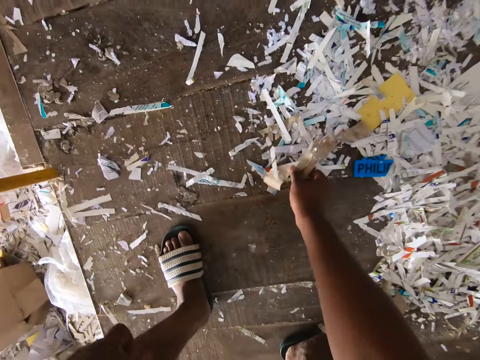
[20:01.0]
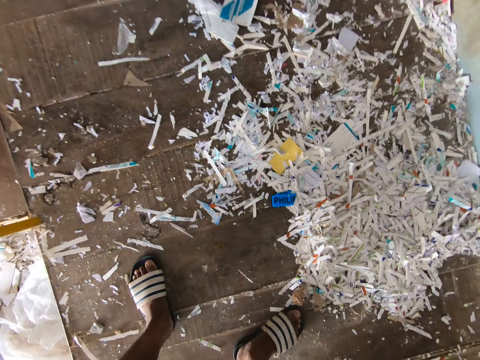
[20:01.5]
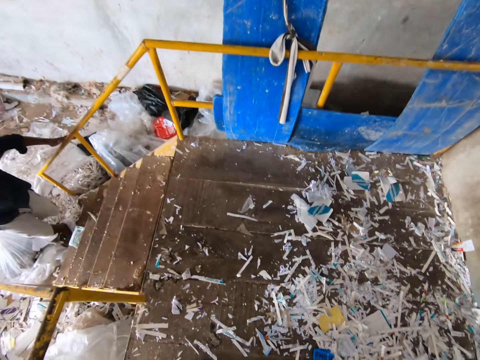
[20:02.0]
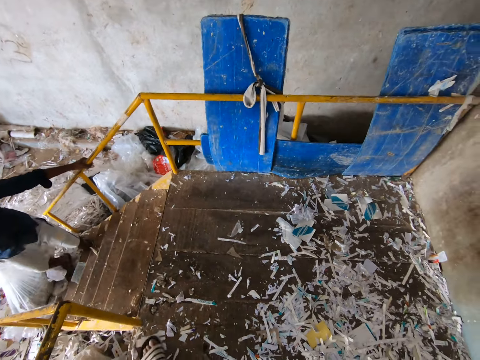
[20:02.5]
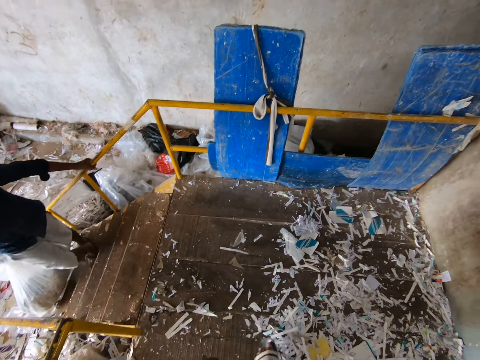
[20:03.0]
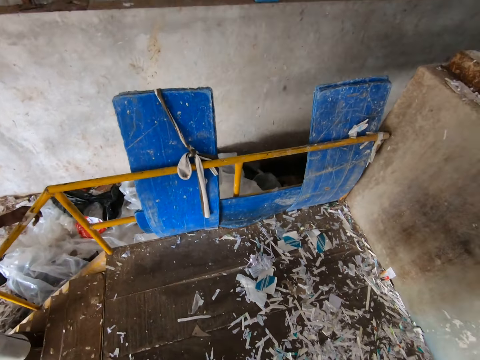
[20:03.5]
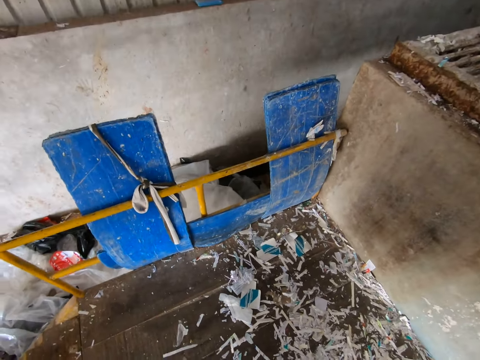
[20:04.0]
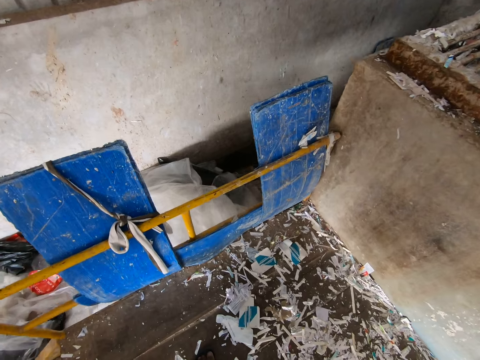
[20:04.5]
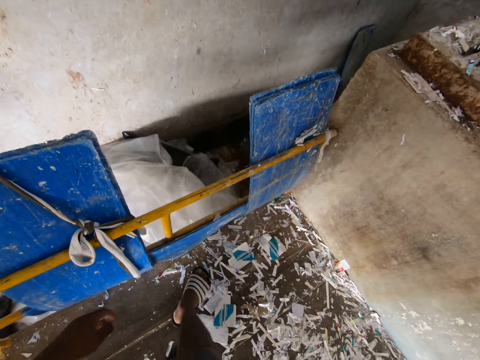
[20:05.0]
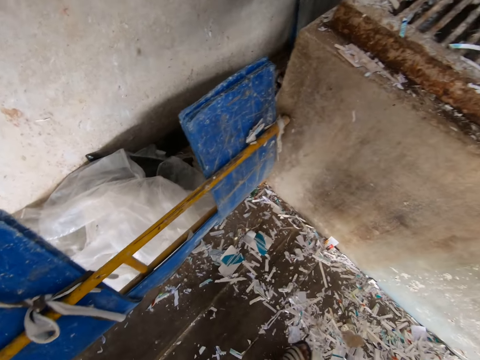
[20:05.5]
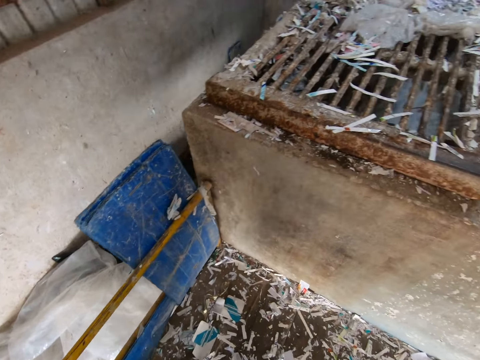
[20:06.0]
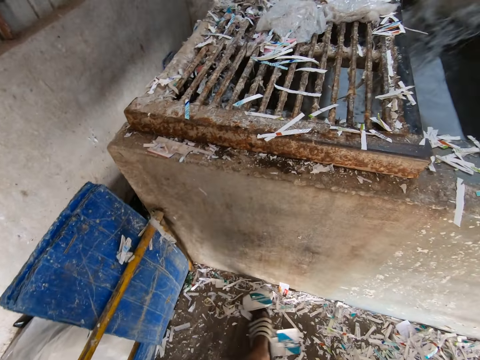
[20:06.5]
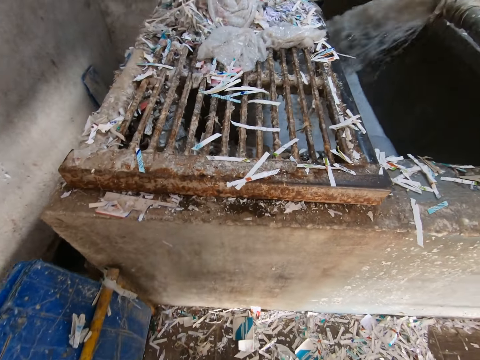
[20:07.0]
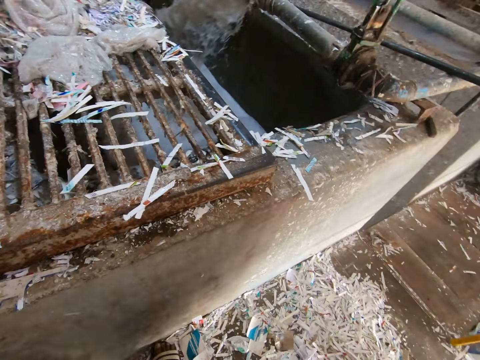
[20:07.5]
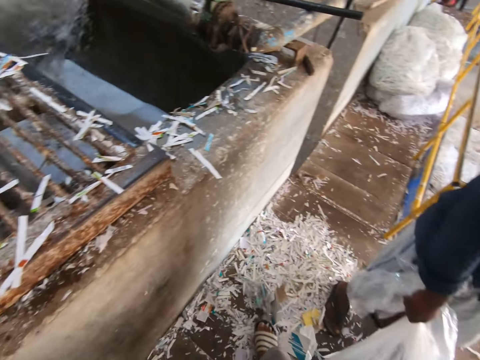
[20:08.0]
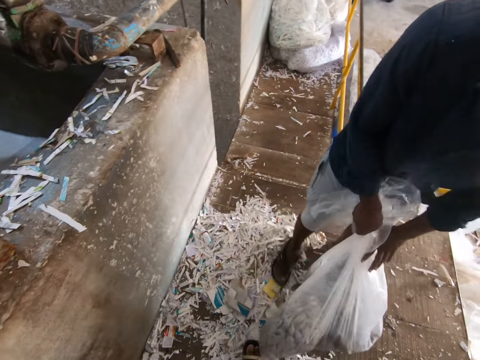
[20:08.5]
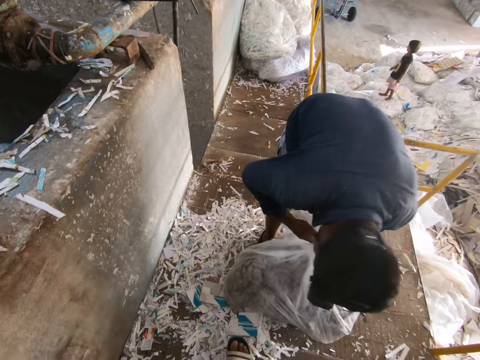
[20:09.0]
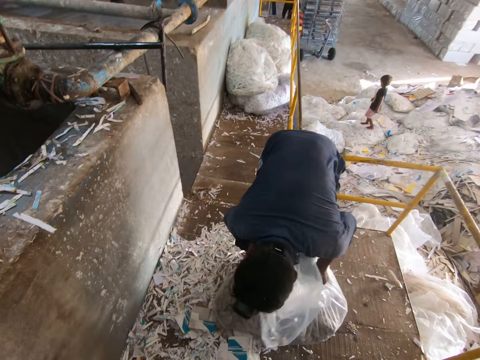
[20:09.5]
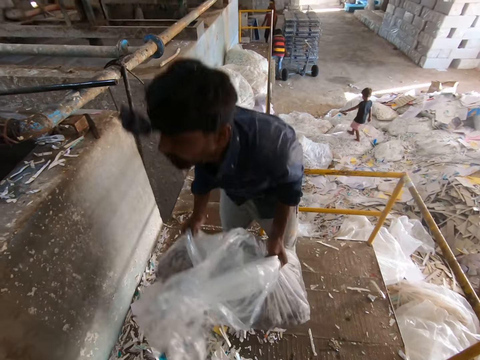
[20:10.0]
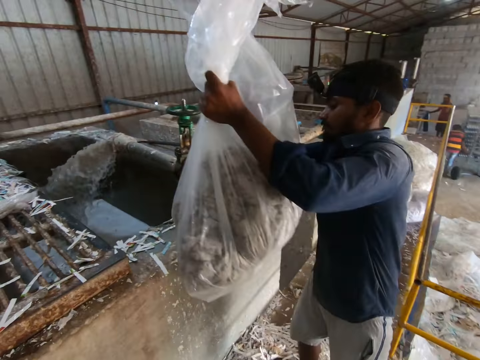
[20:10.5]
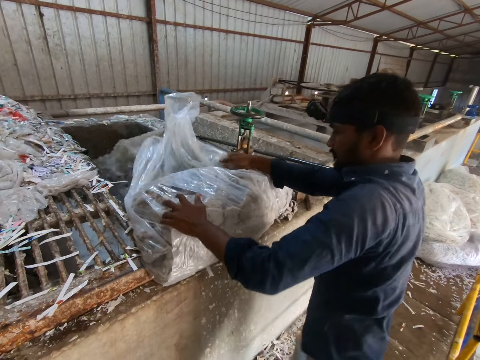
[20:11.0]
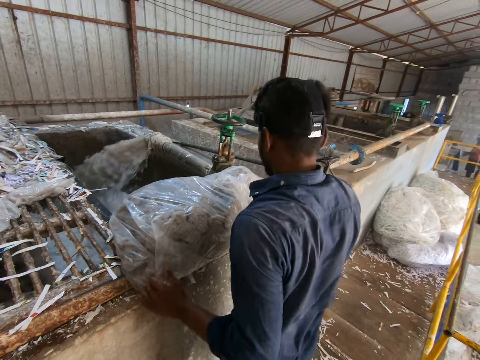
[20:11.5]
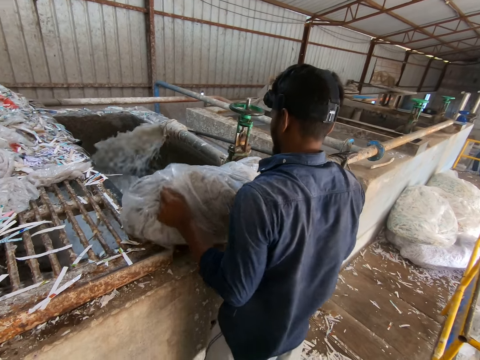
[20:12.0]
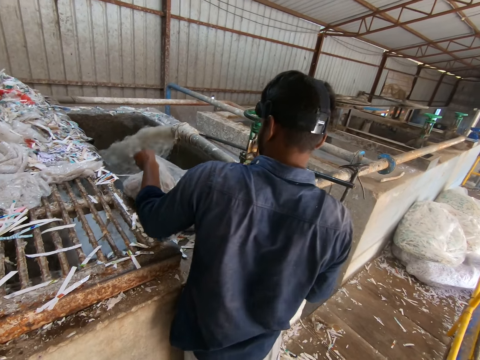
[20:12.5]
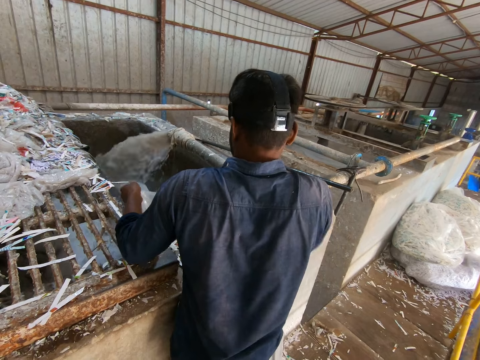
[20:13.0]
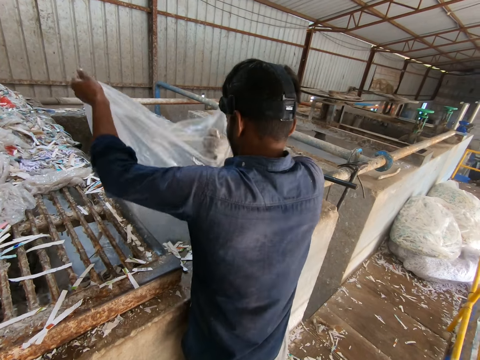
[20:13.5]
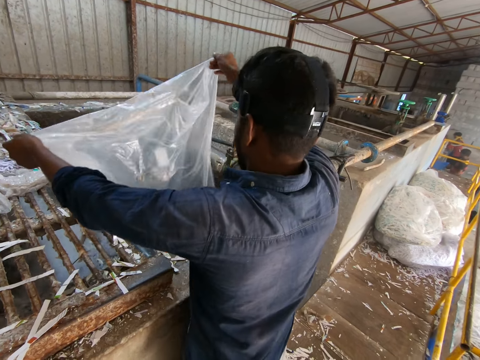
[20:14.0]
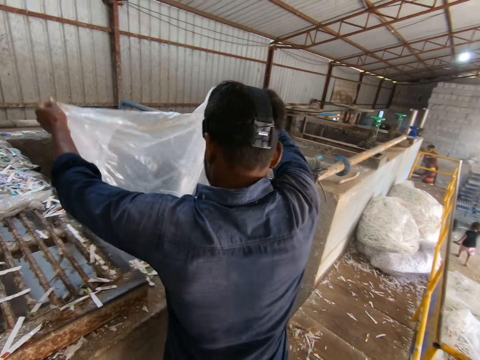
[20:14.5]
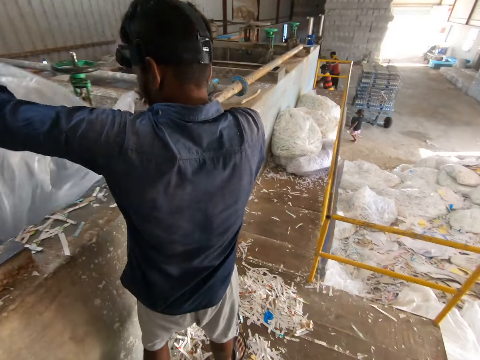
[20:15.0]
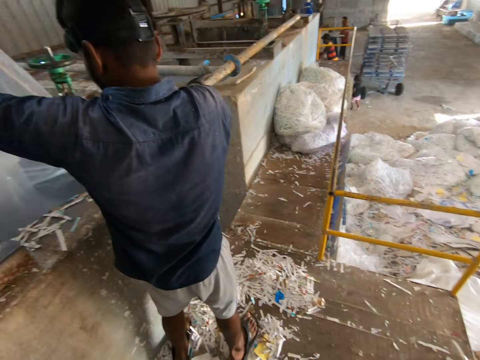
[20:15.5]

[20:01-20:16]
The camera wearer picks up a piece of paper from the walkway with his left hand. The man holds a railing of a stairway with his left hand and ascends the stairway with the bag of paper waste in his right hand. The camera wearer pushes some pieces of paper on the walkway with his right leg. He pushes some pieces of paper on the walkway with his left leg. The man holds the bag of paper waste with both hands. He carries the bag of paper waste from the walkway with both hands. He drops the bag of paper waste on the paper pulp pool fence with both hands. He pours the paper waste from the bag into the paper pulp pool with both hands. He lifts the plastic bag.

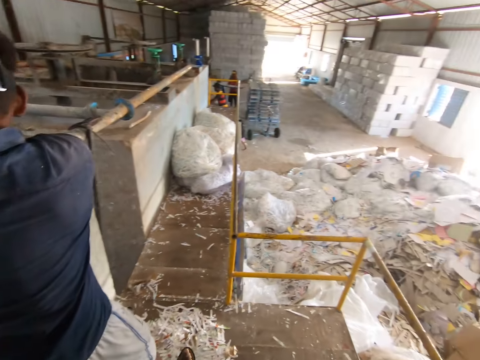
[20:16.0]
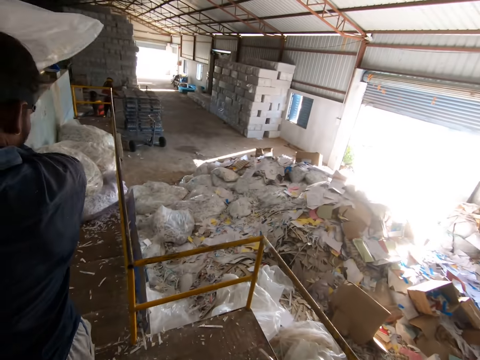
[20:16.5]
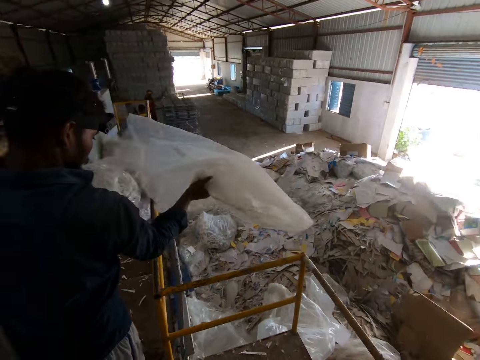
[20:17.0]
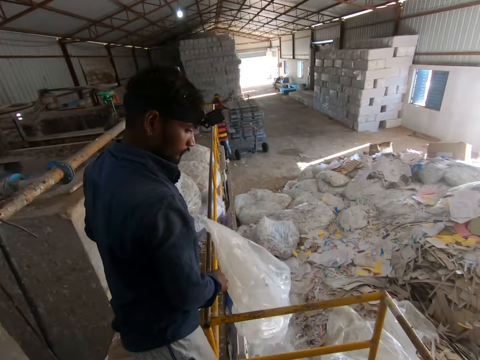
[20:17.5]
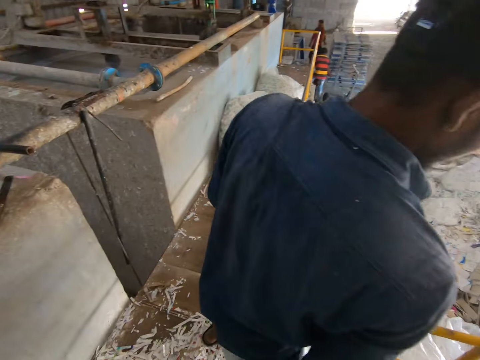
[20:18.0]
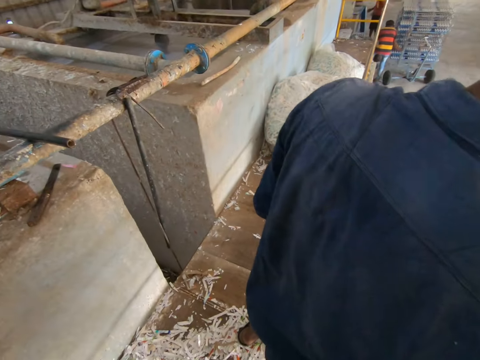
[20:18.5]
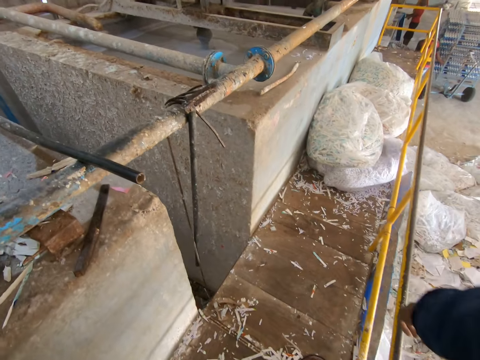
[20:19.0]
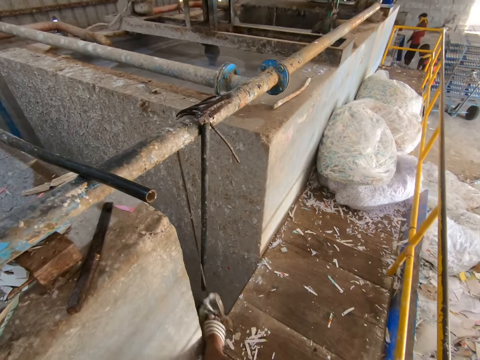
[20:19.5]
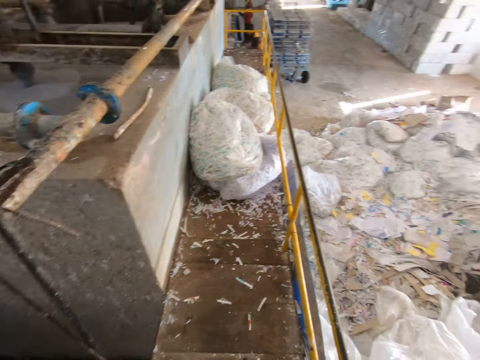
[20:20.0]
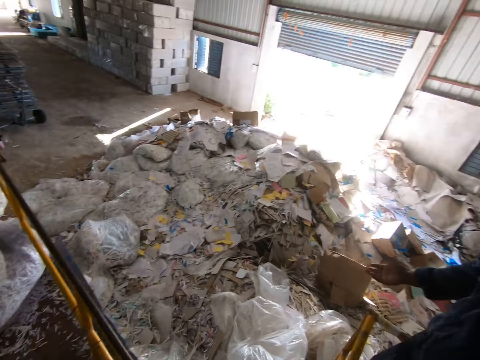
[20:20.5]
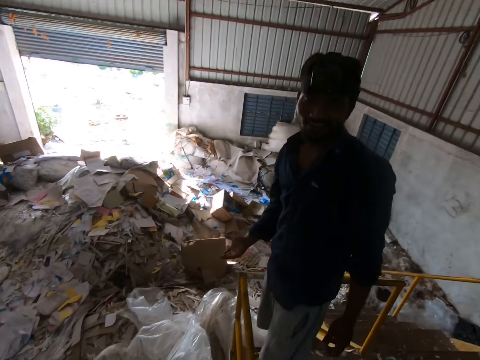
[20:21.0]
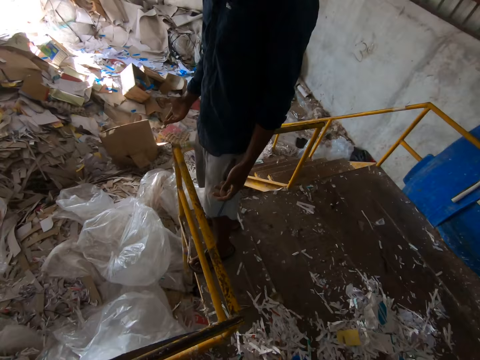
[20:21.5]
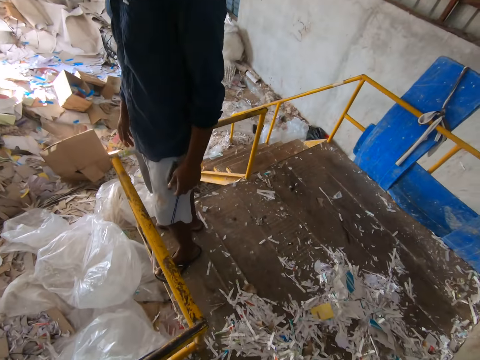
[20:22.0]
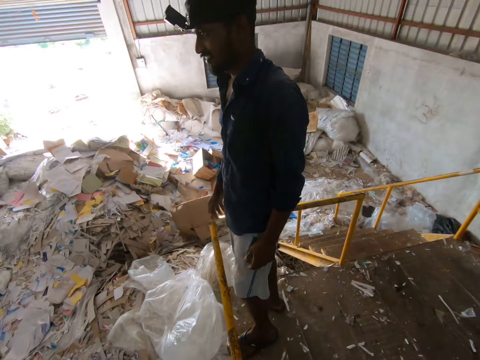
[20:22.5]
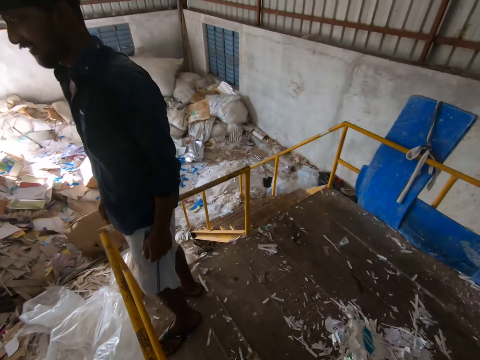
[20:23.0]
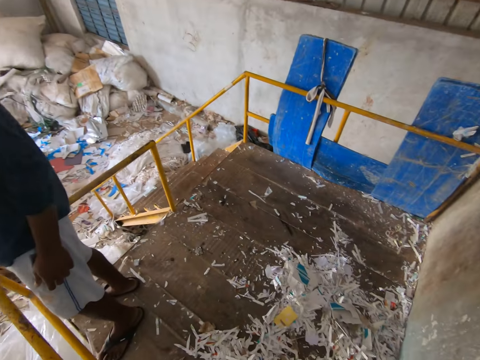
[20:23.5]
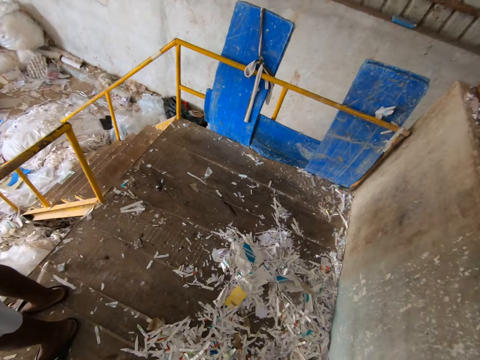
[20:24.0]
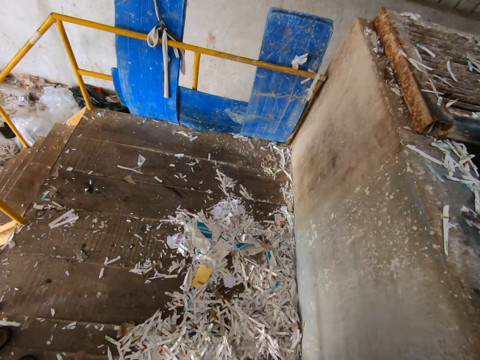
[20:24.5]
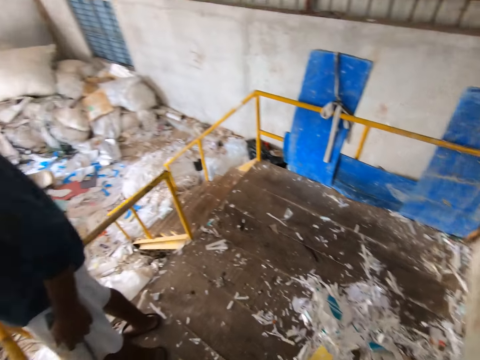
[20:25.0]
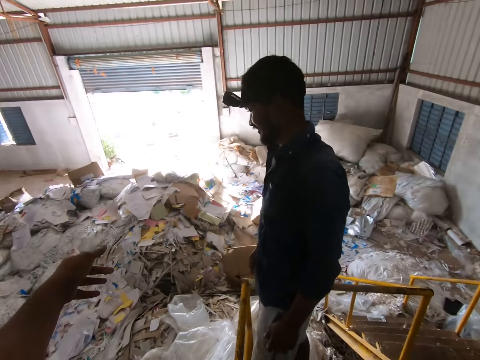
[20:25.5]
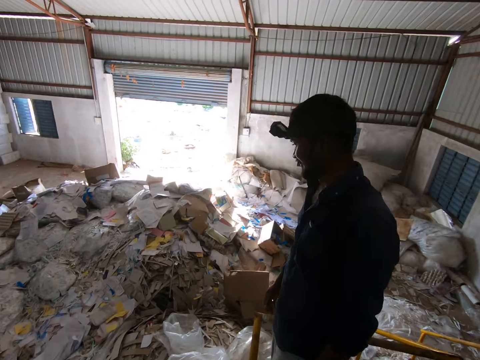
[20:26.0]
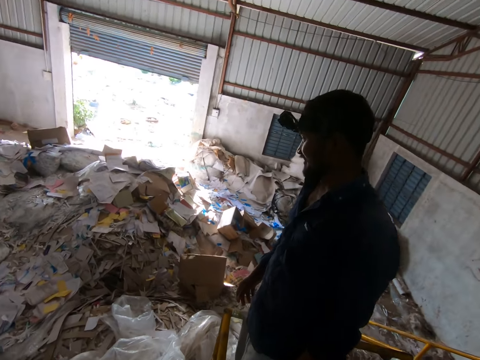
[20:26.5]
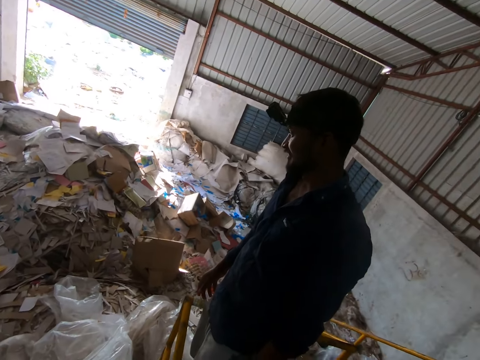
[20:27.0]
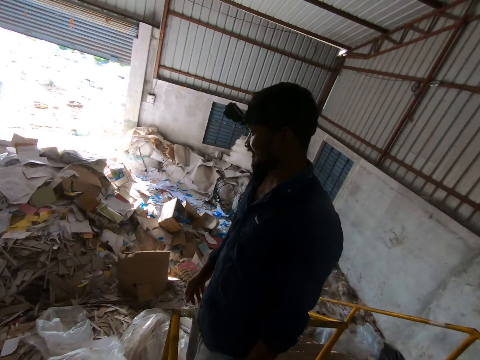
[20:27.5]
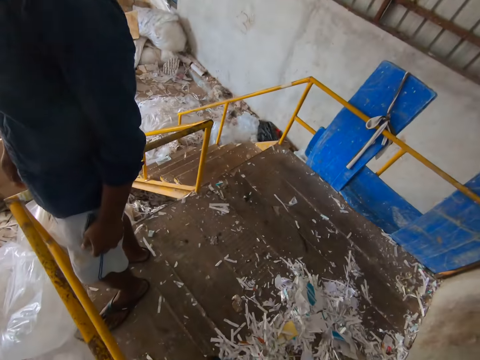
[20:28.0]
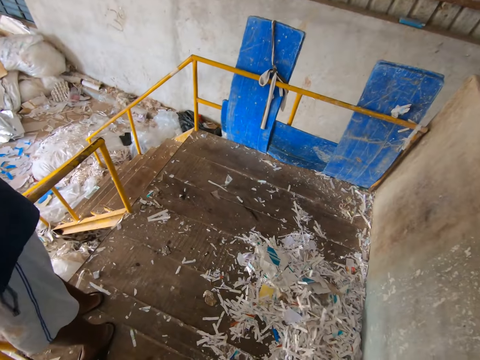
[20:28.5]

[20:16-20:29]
The man drops the bag on the floor with his right hand. The camera wearer talks to a person. He pushes some pieces of paper on the walkway with his right leg.
